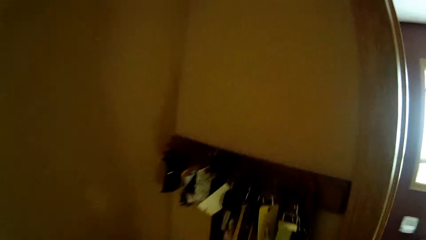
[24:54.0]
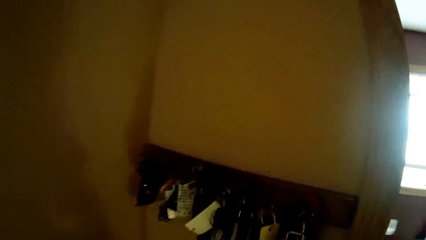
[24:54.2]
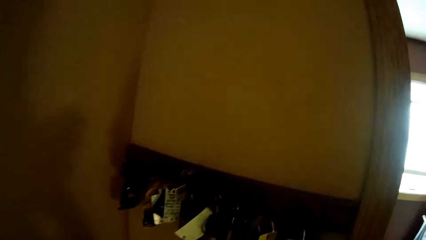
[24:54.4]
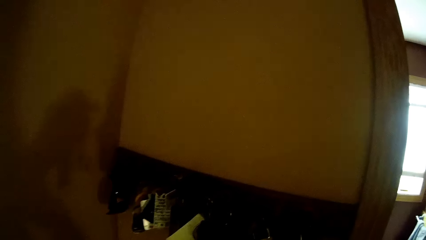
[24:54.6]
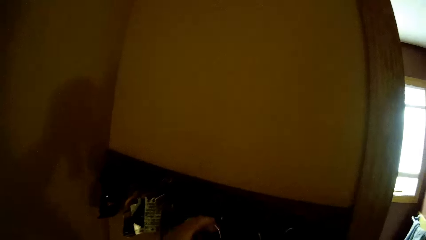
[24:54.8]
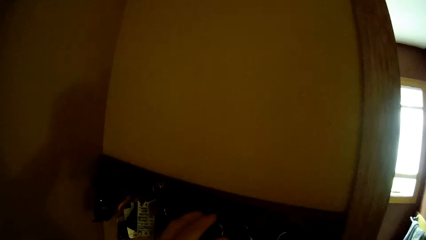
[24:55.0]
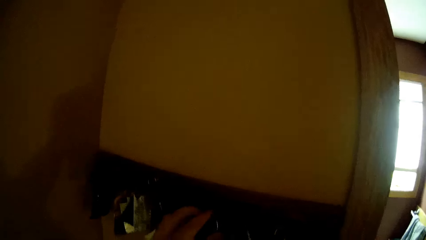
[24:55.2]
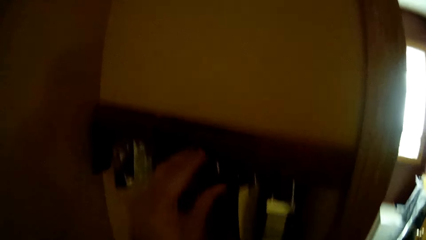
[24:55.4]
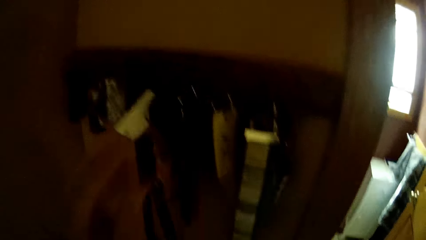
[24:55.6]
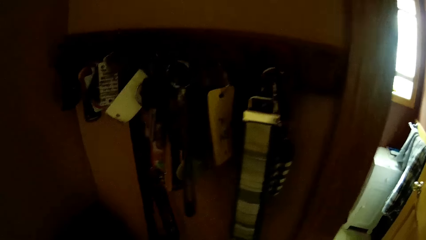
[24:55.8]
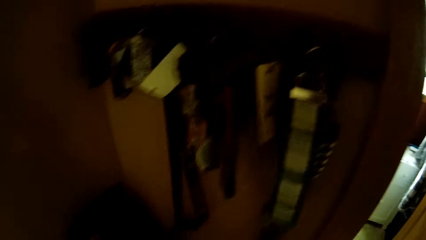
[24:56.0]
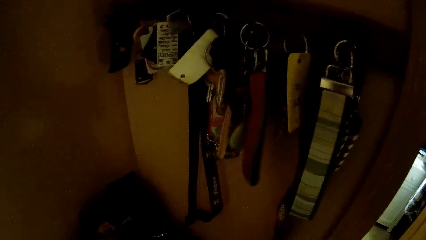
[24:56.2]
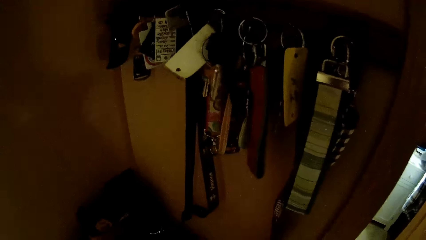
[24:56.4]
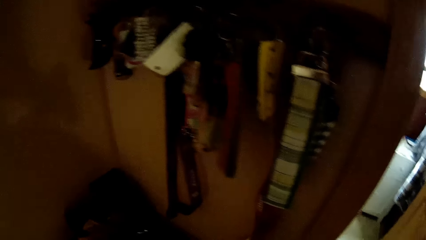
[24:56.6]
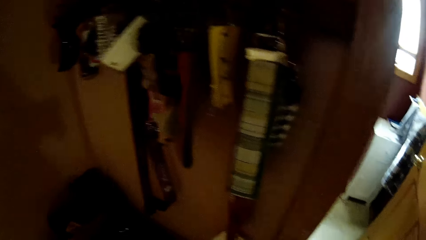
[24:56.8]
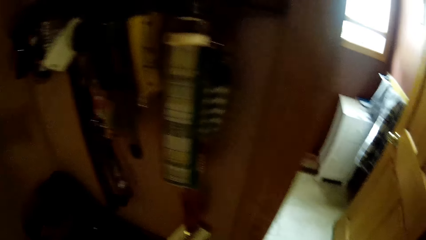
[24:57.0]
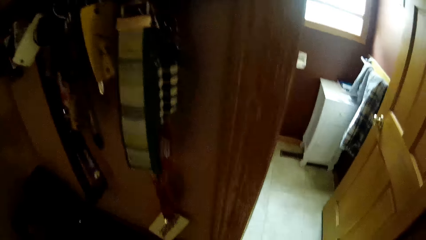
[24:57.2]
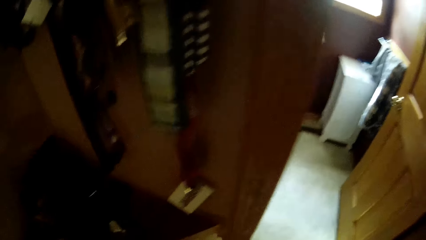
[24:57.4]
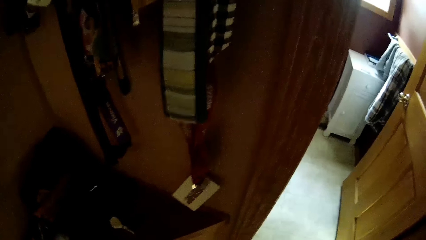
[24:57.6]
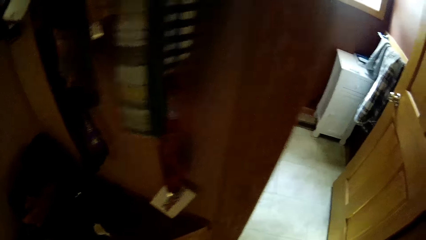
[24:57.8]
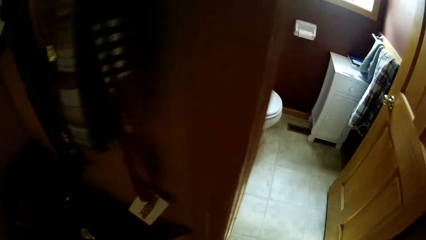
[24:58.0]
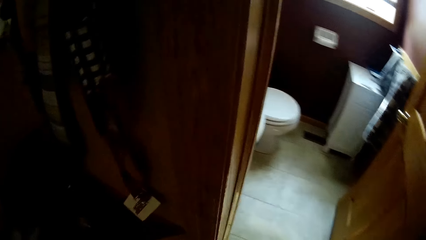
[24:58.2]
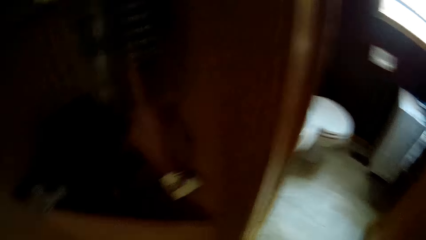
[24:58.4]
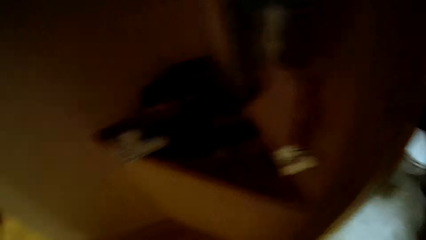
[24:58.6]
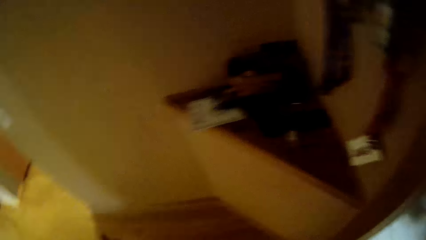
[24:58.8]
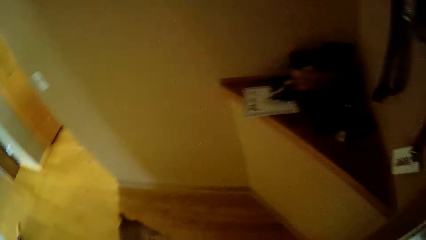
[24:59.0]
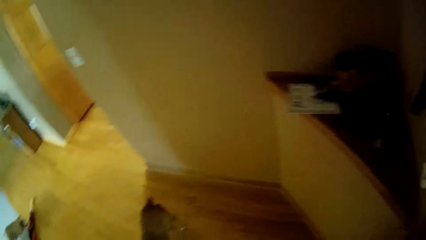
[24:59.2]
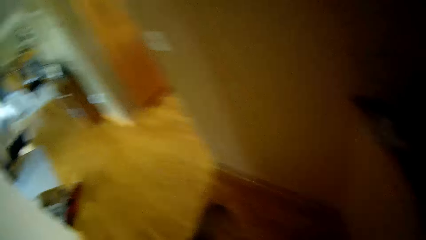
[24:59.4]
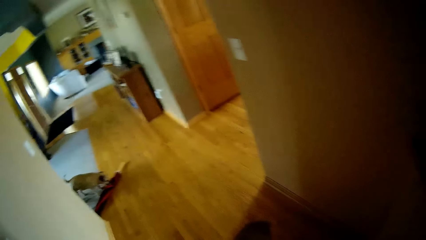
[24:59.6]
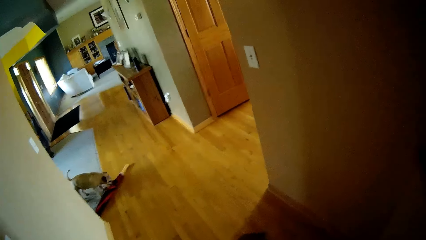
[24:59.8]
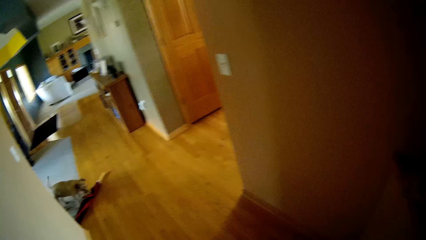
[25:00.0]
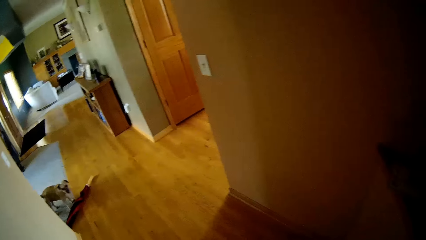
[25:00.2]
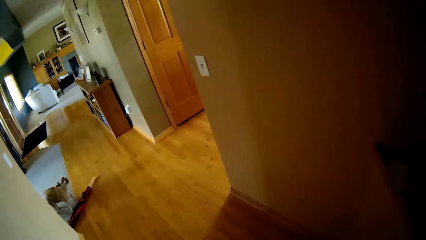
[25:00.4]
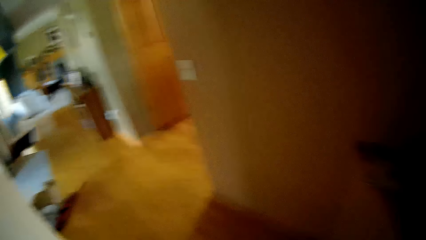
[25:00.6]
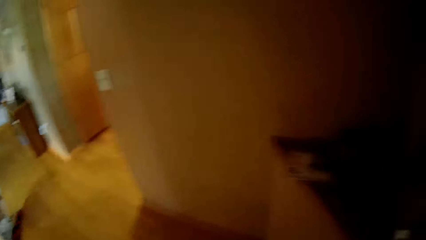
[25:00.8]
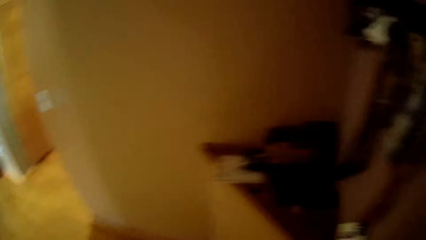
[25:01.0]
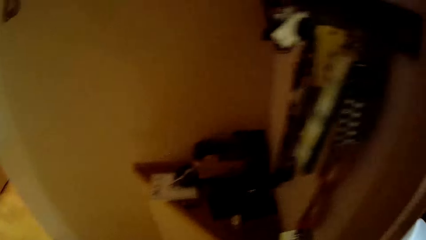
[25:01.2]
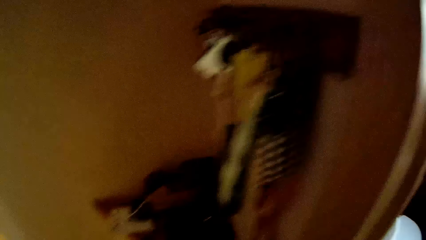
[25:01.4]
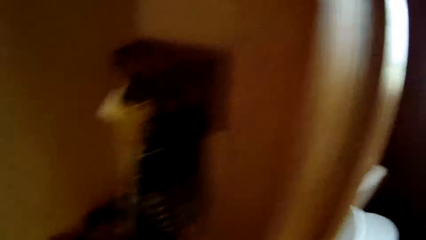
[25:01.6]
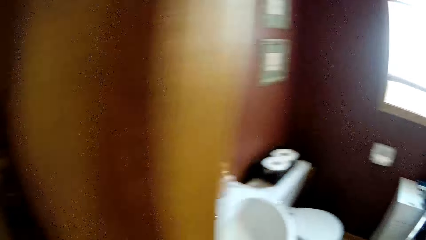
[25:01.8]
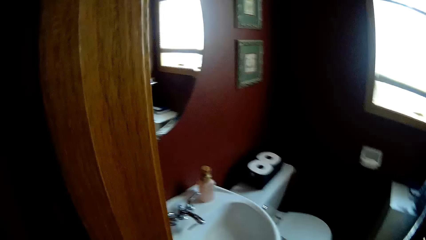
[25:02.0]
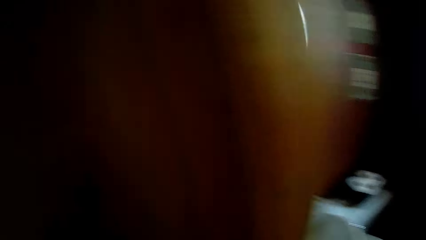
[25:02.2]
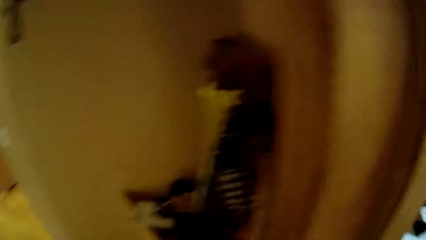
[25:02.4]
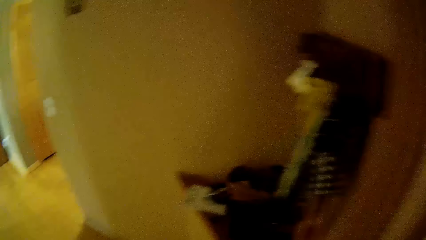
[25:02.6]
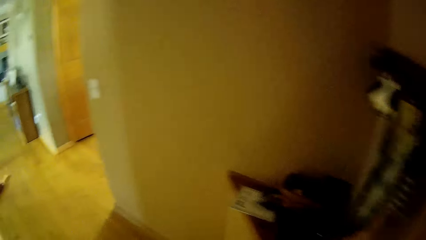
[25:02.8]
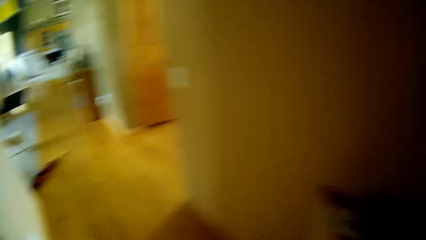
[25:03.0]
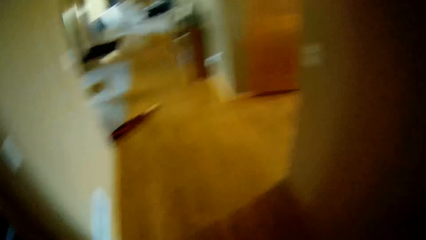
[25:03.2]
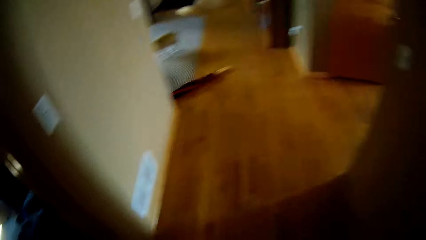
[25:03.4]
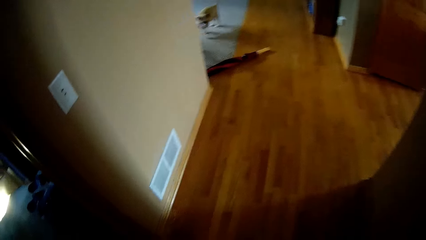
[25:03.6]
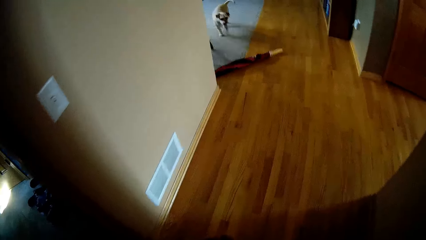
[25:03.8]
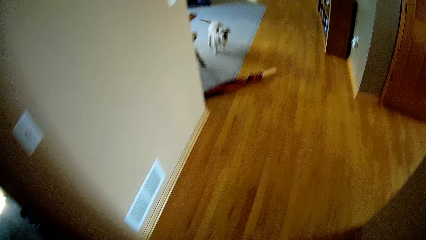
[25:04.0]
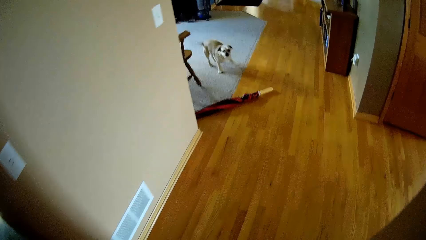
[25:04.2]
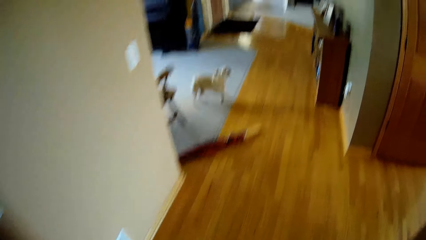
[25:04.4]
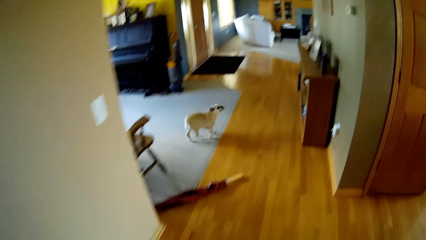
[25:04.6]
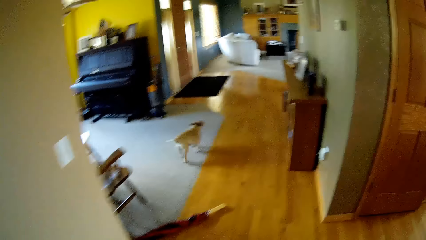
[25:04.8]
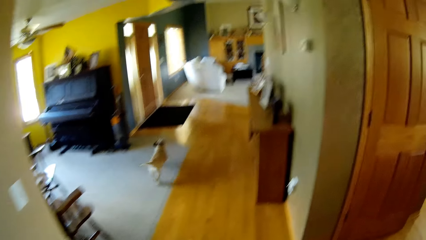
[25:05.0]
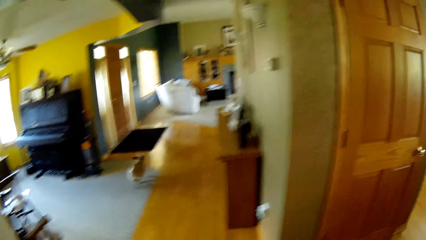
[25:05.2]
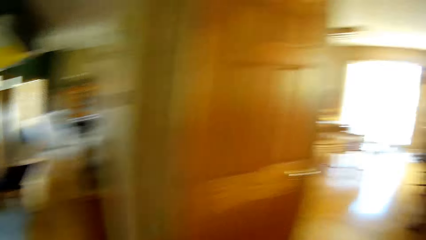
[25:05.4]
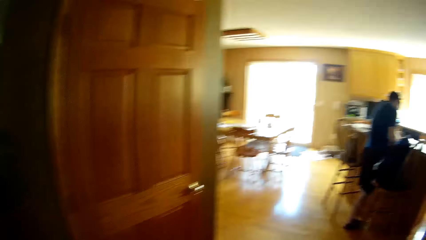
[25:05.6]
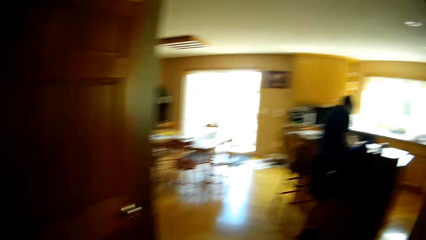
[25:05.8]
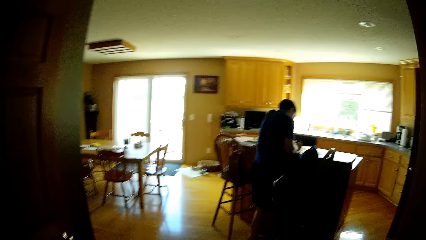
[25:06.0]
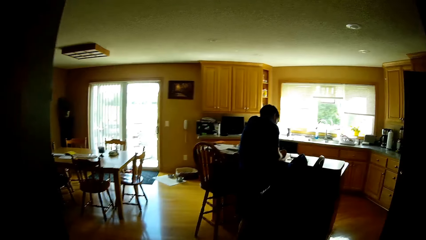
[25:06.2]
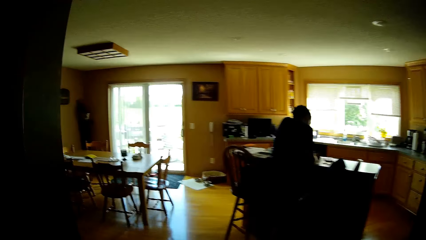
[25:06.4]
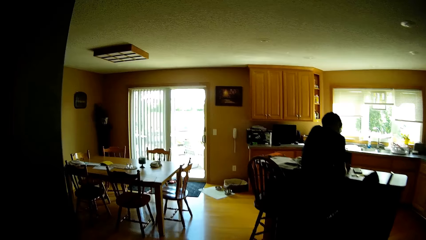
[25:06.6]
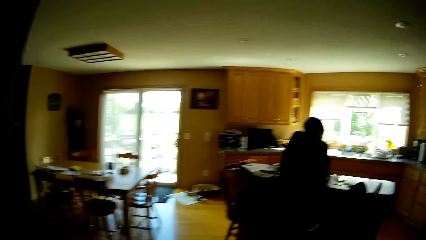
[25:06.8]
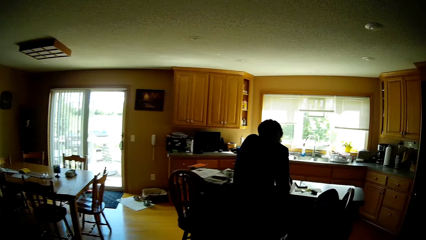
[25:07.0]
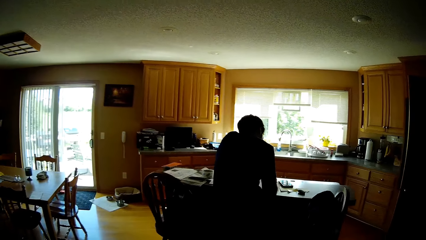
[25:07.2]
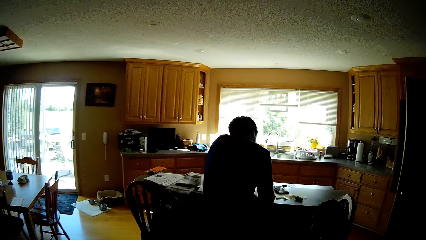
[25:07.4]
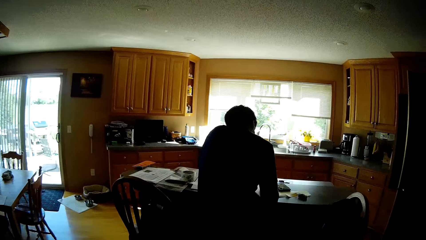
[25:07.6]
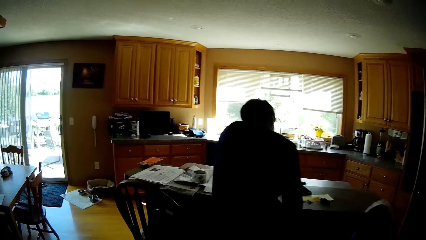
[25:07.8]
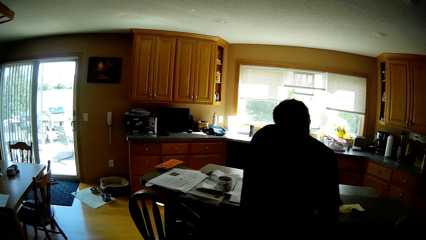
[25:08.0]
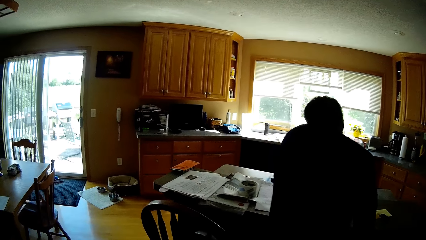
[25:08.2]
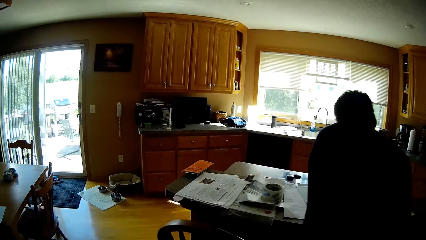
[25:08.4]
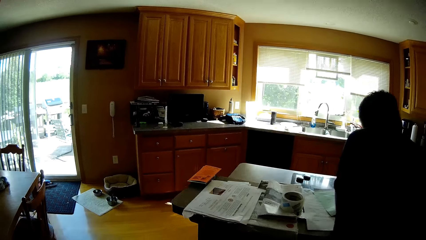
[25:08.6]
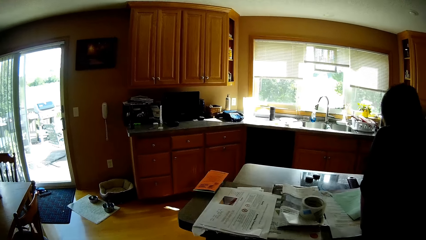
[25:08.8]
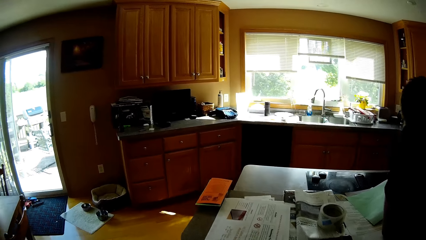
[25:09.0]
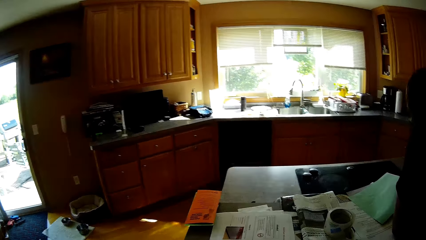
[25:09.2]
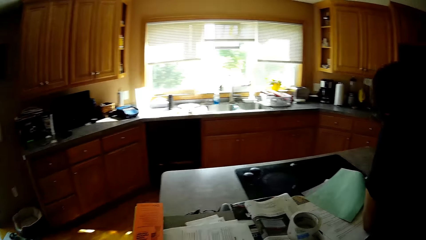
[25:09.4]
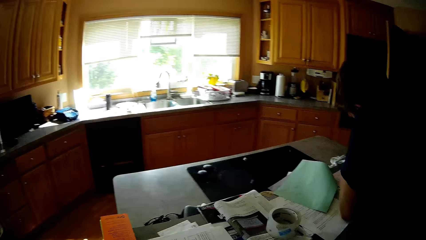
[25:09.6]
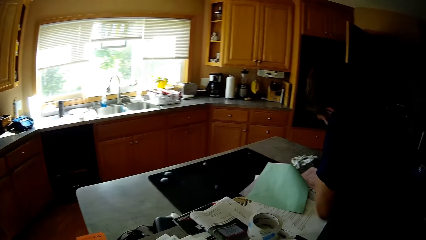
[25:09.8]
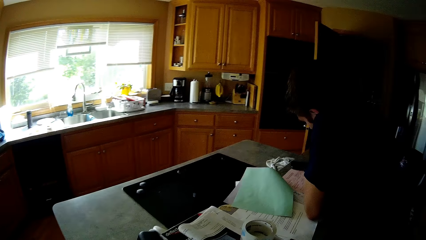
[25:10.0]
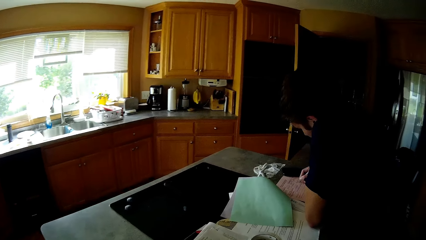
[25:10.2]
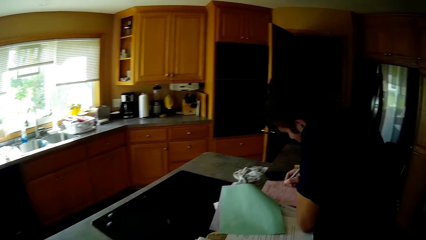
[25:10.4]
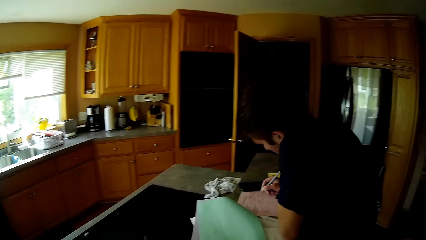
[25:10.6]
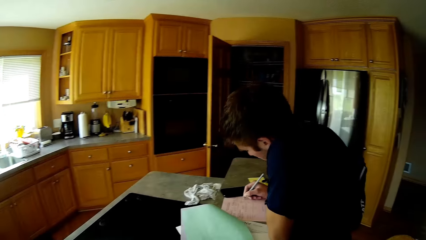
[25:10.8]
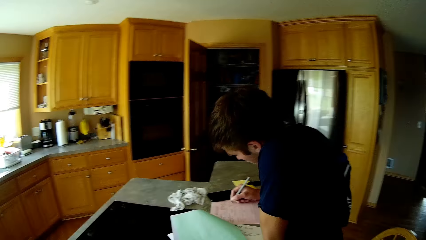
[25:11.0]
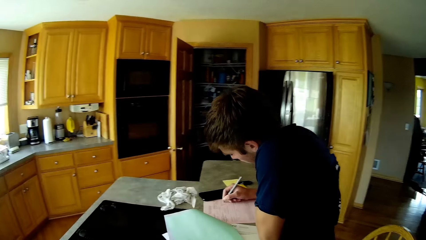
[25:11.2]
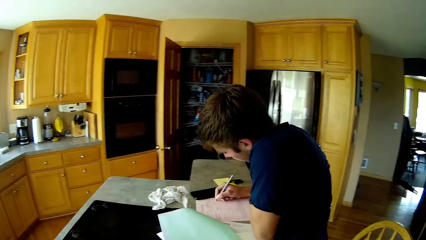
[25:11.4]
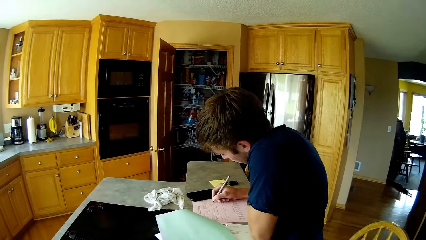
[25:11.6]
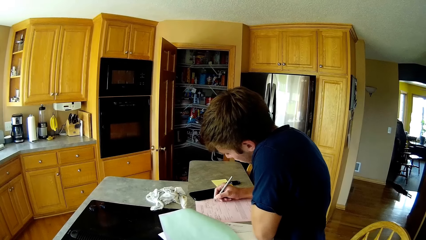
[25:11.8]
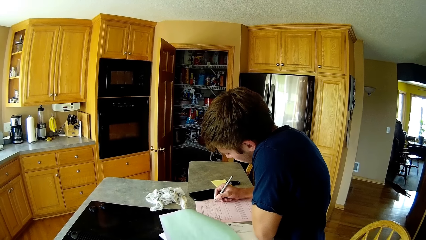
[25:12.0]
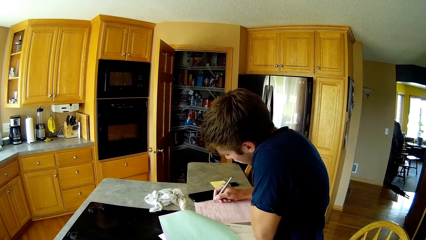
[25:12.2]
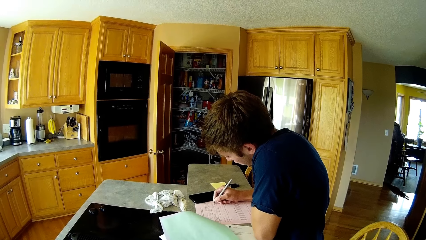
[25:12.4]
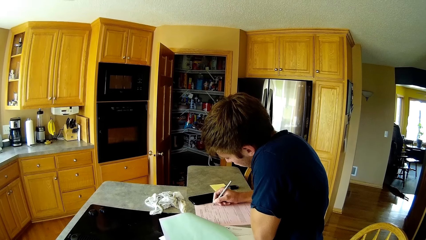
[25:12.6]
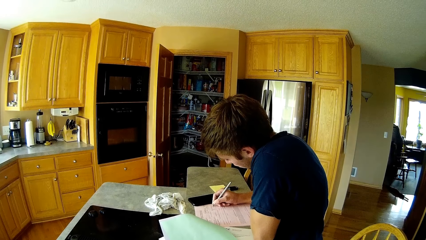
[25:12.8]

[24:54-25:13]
The camera wearer hangs the car keys or belt on the hook. They look around. They converse to the dog. They walk in the house. A man writes on the papers with a pen.
